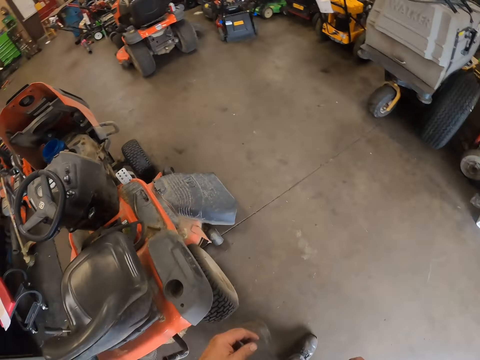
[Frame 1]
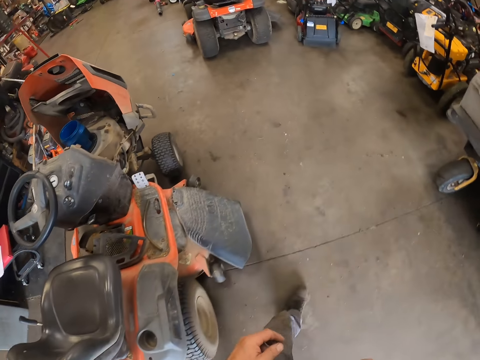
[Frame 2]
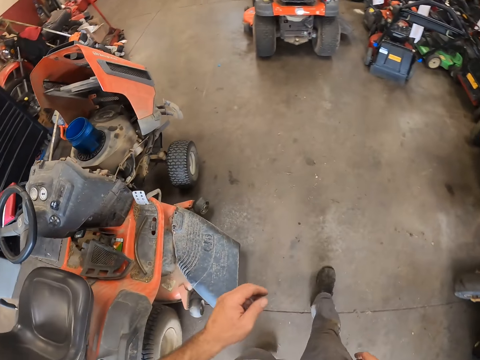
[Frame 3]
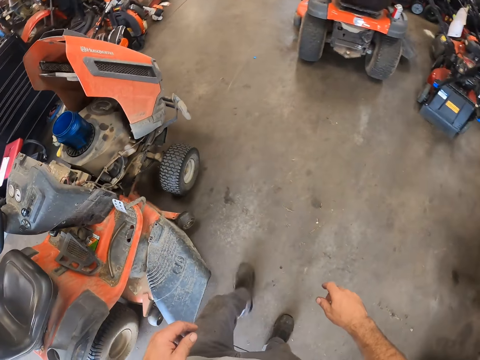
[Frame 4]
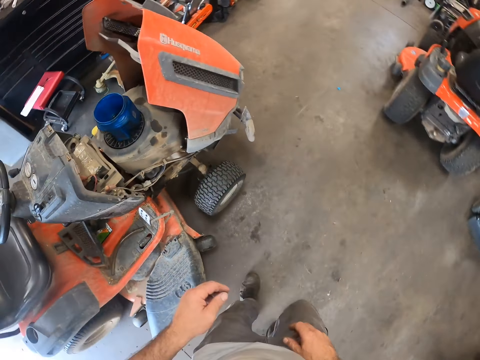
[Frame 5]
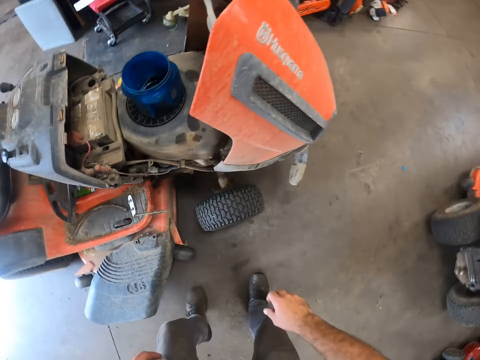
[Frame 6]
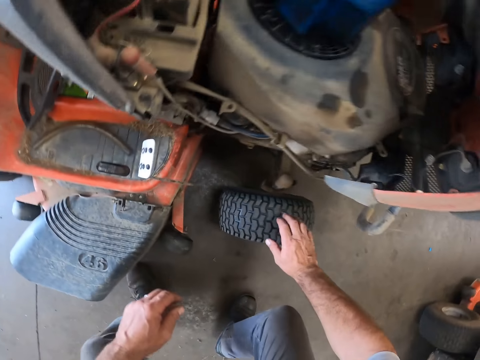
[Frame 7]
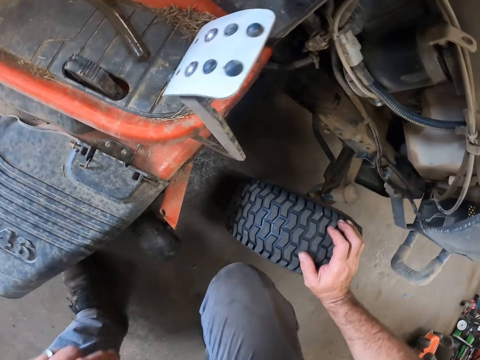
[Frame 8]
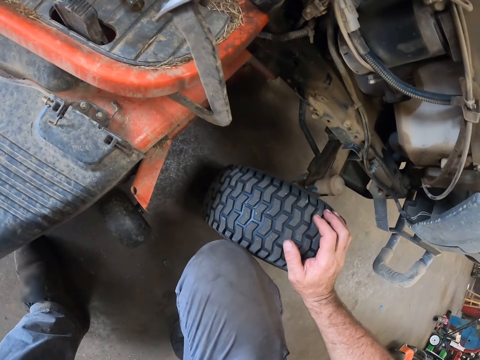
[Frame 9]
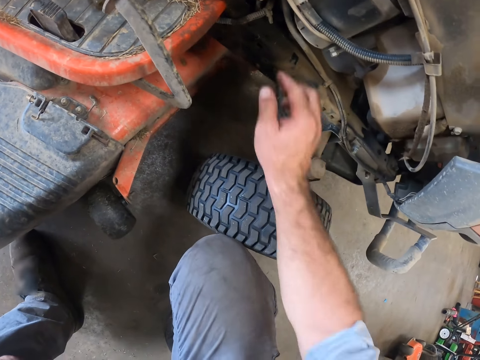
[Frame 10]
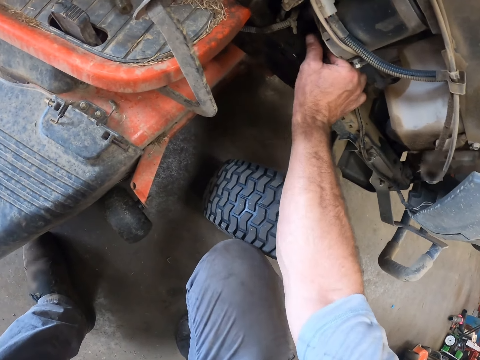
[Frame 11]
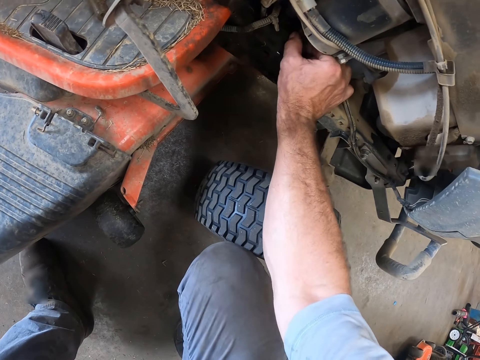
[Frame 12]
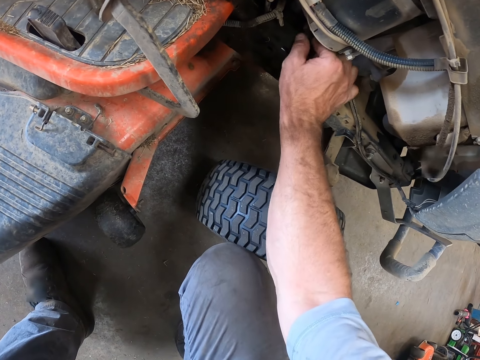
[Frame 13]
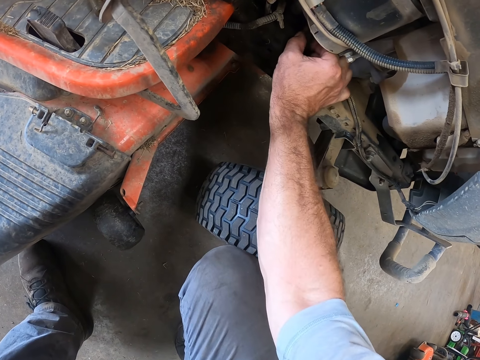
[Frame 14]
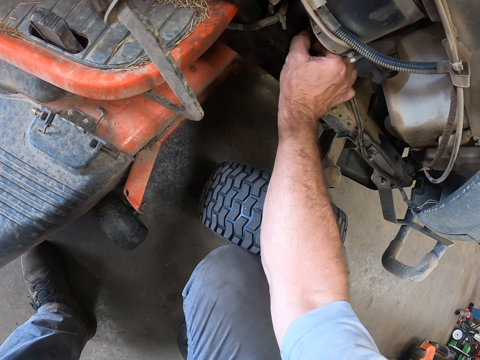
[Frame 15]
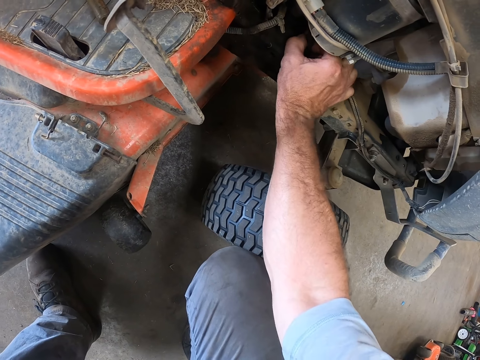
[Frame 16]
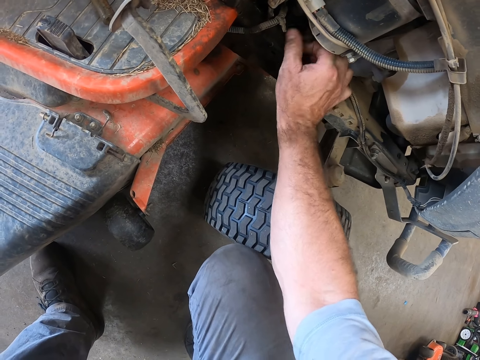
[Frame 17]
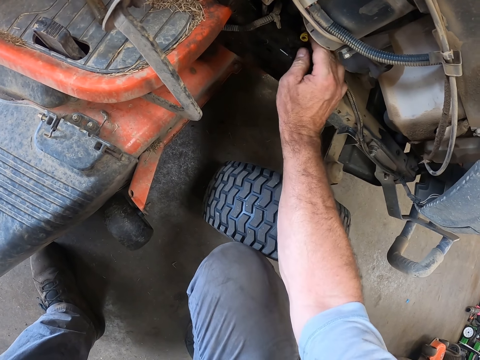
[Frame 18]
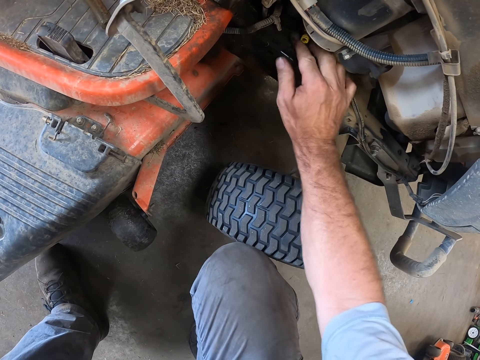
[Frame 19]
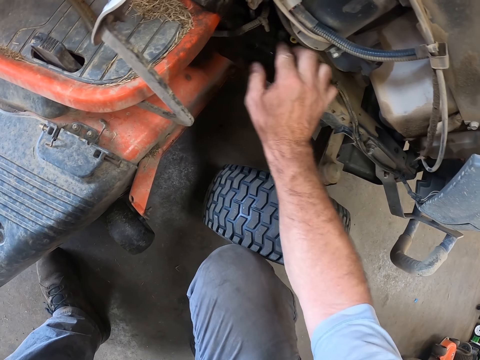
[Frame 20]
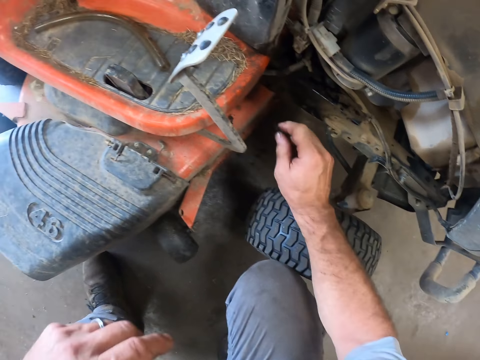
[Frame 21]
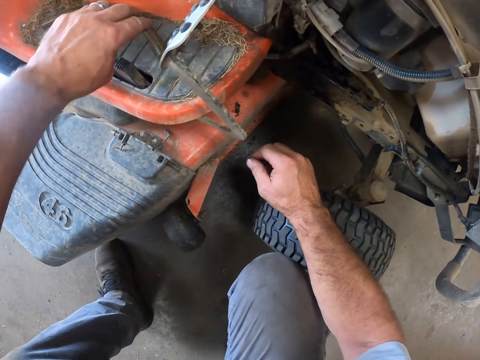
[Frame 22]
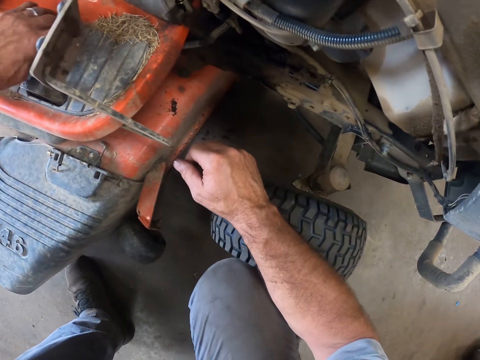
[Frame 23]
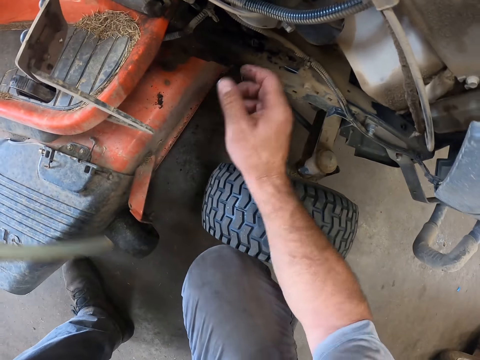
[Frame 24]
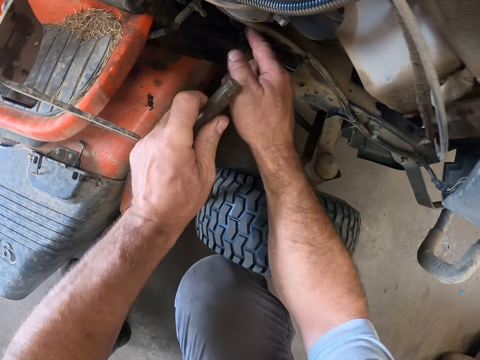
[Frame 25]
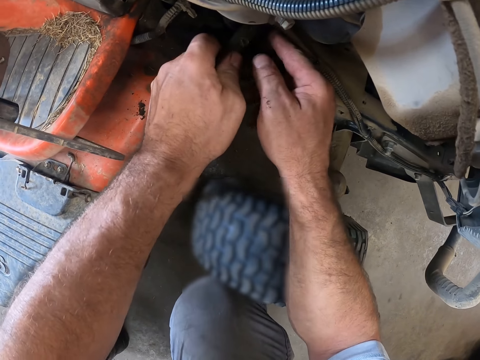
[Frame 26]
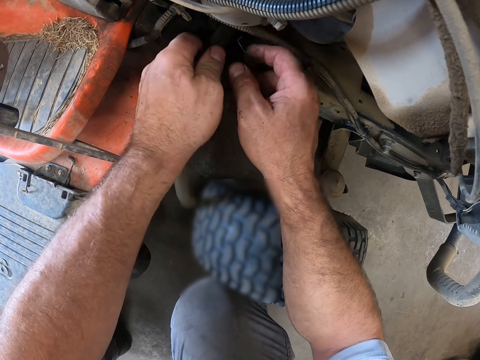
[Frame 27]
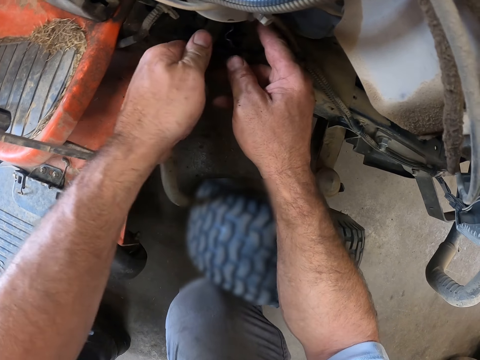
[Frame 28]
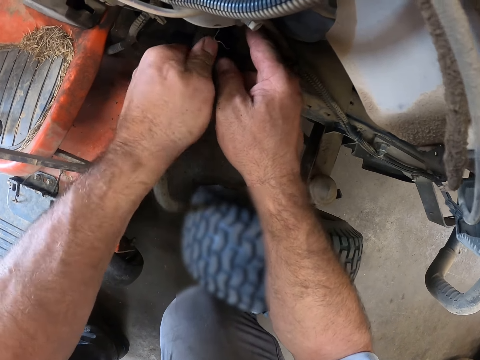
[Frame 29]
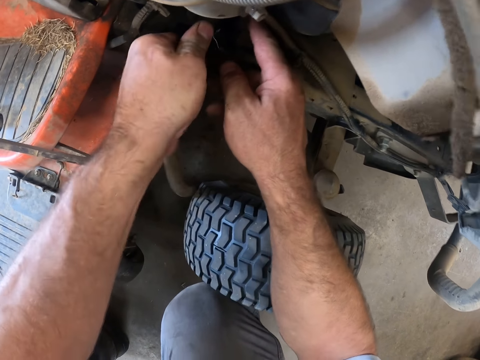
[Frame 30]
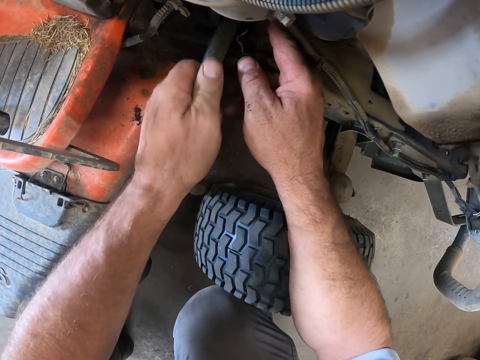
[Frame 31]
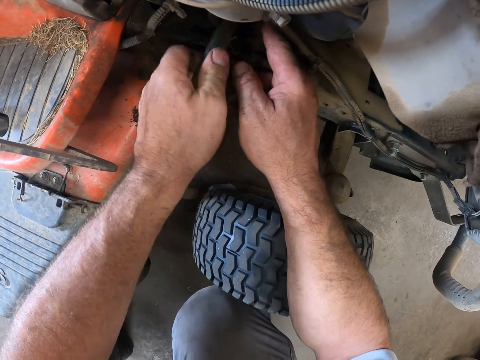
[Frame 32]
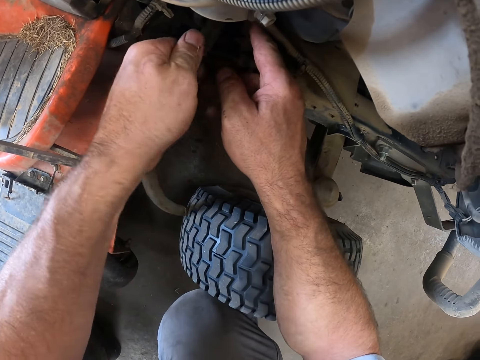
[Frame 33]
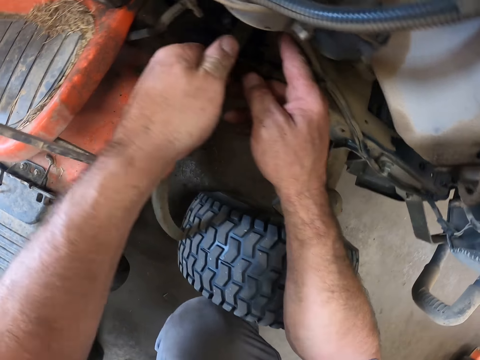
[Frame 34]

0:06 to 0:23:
The camera wearer walks towards a riding mower. He squats. He places his right hand on the riding mower tyre. He holds the lawn mower wheel. He grabs a hose or pipe in the riding mower with his right hand. He pulls the pipe. He holds the pipe. He pulls the pipe. He grabs another hose on the riding mower with his left hand. He fixes the hose into the riding mower with his left hand, on a carburetor.

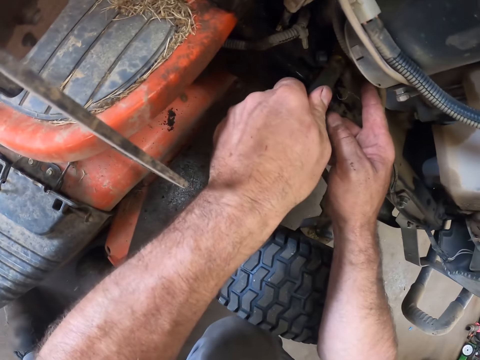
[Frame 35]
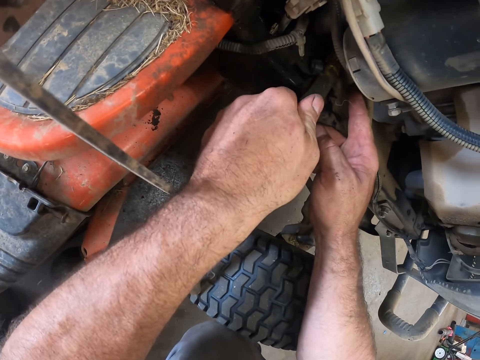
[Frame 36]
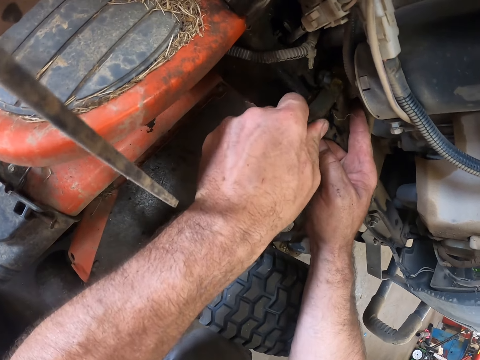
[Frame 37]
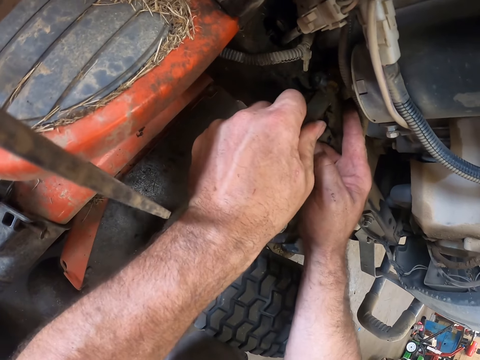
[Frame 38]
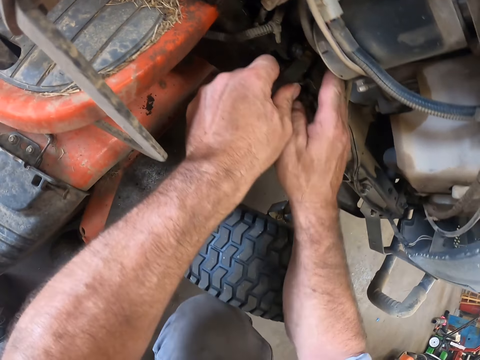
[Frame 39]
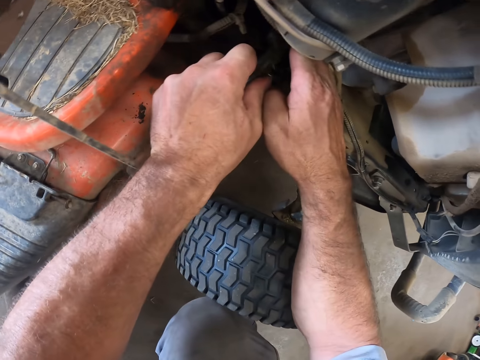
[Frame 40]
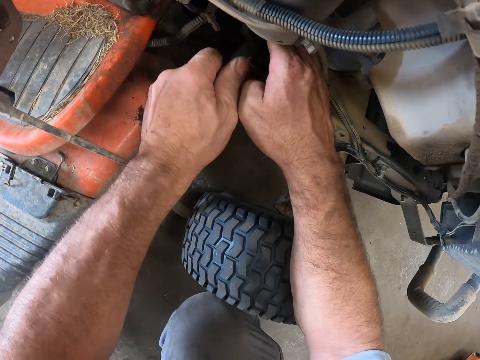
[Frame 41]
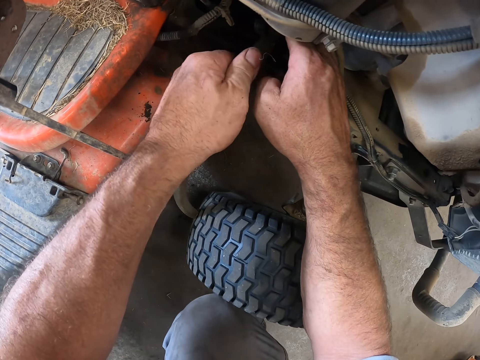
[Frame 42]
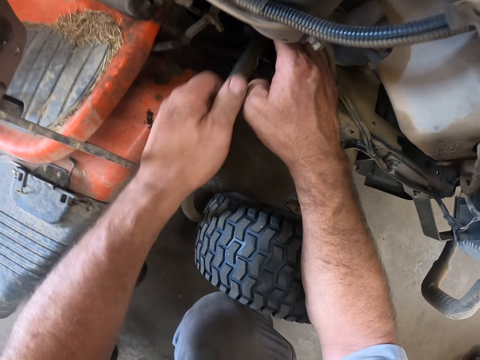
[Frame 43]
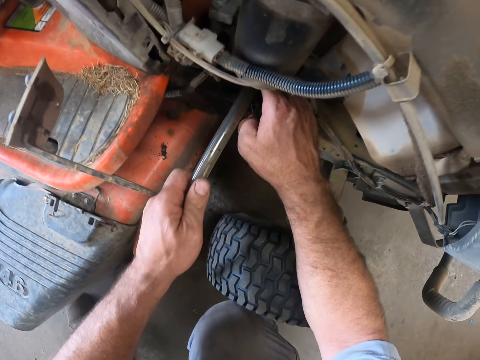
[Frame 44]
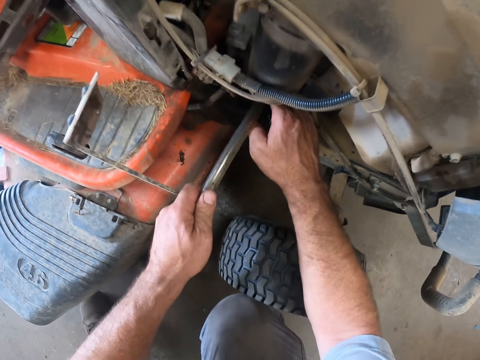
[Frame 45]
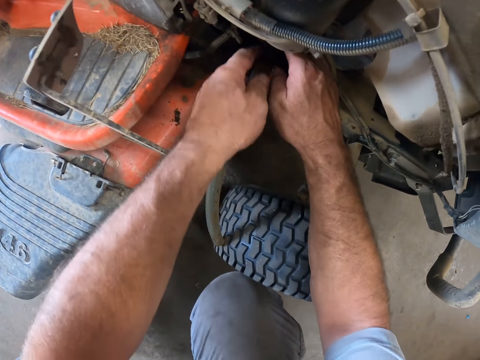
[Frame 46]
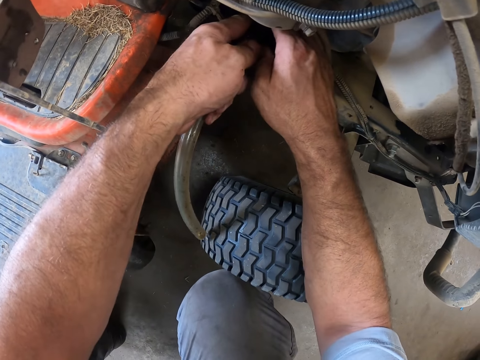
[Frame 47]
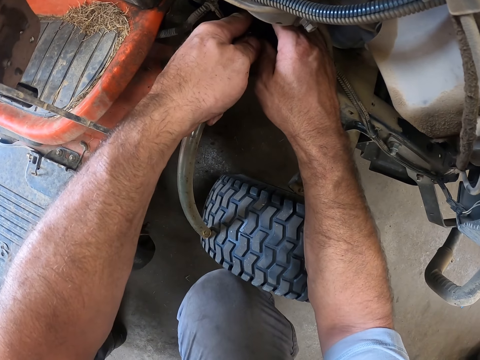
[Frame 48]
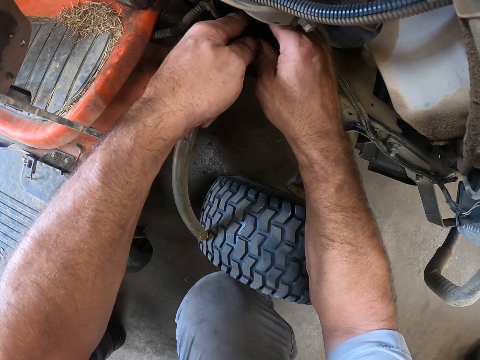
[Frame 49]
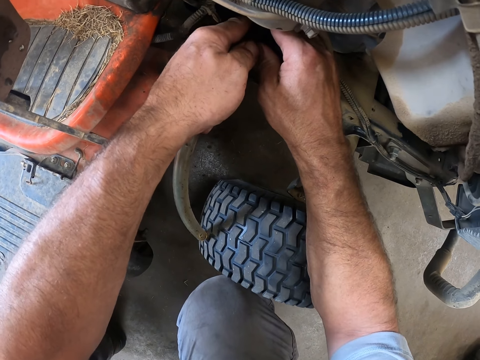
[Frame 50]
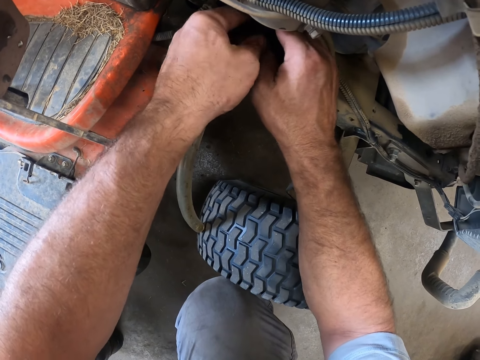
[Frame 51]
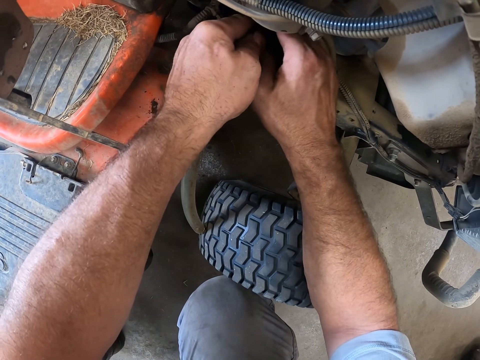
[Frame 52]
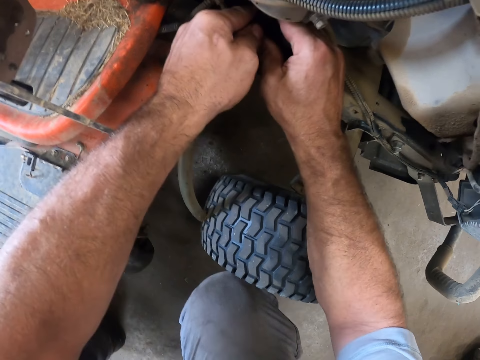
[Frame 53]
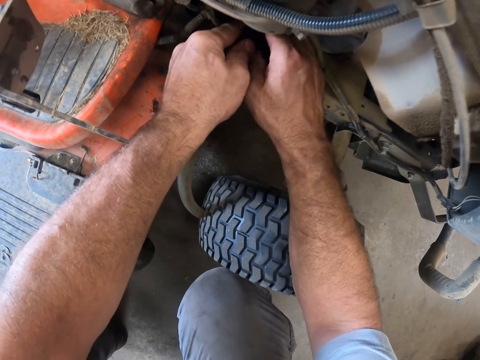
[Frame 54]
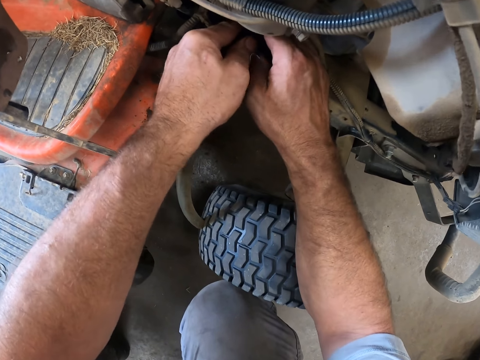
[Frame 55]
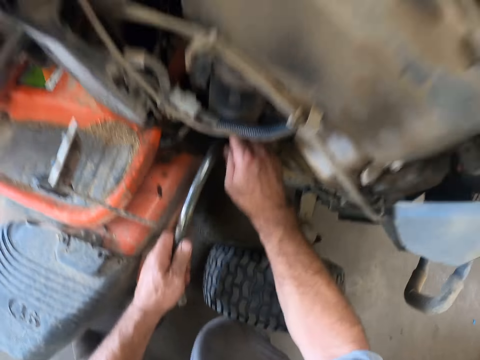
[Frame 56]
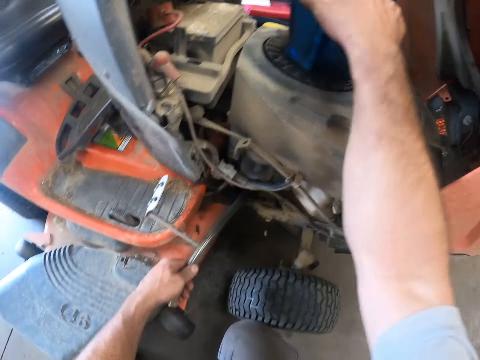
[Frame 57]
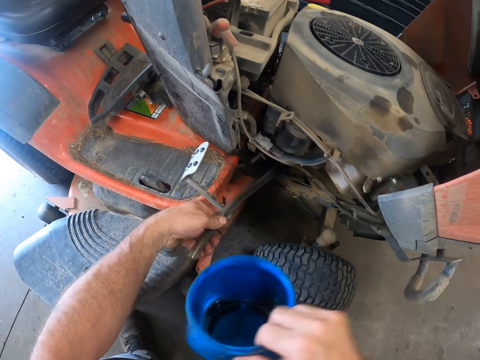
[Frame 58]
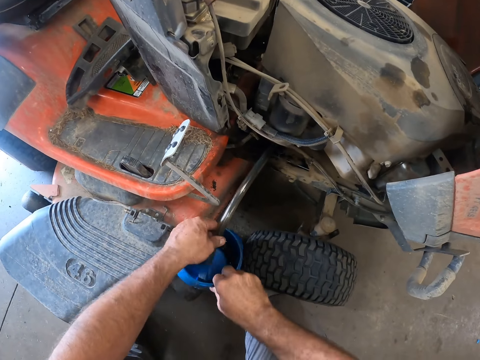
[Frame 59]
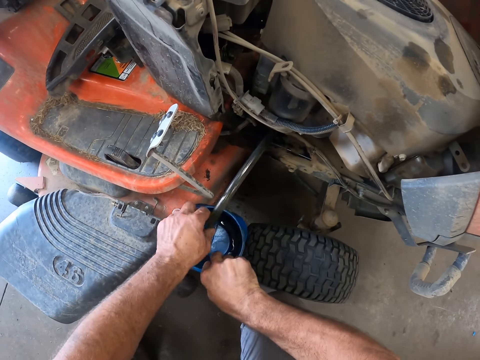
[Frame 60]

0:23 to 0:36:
The camera wearer holds the hose with his left hand. He grabs a plastic jar or mug from the top of the riding mower with his right hand. He puts the hose into the plastic jar.
